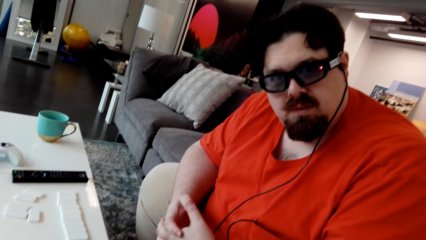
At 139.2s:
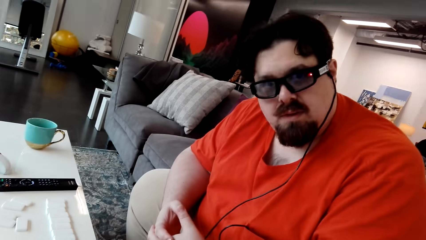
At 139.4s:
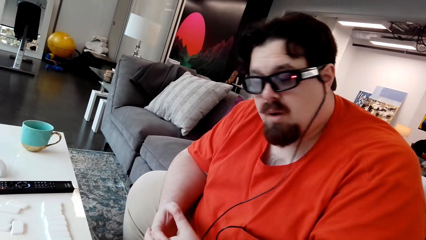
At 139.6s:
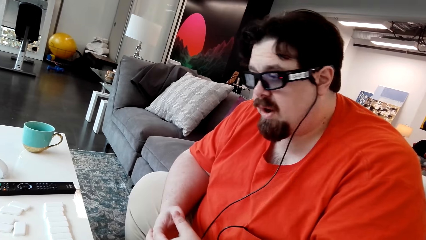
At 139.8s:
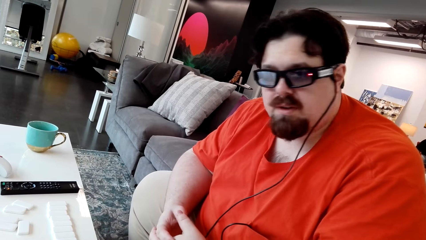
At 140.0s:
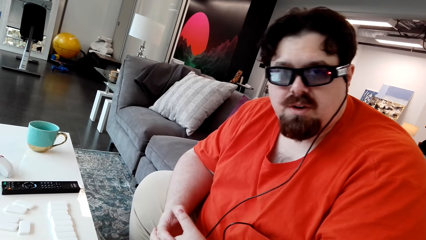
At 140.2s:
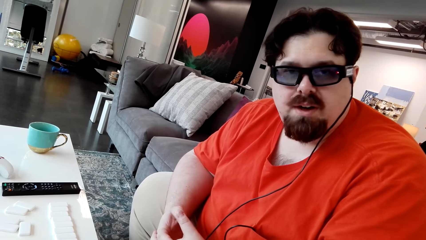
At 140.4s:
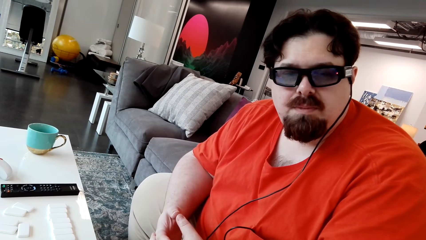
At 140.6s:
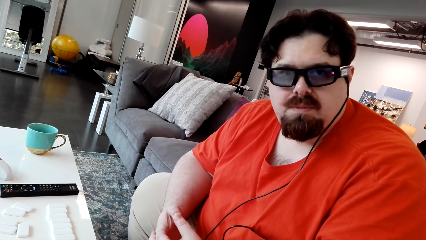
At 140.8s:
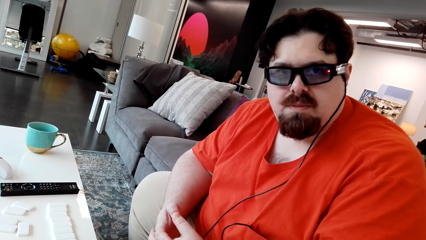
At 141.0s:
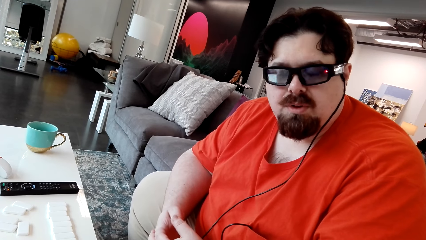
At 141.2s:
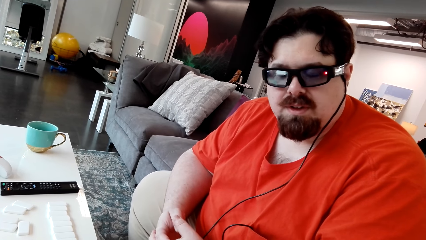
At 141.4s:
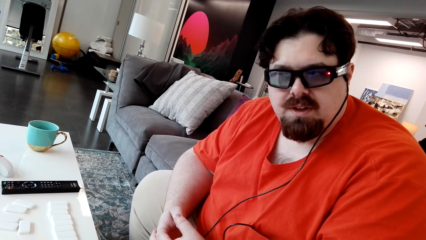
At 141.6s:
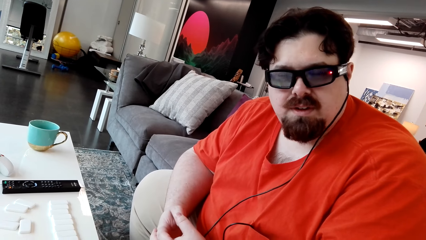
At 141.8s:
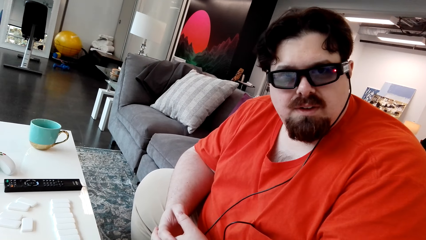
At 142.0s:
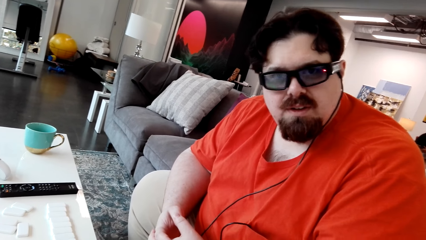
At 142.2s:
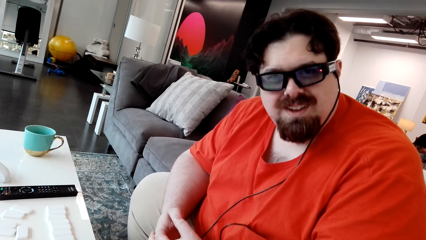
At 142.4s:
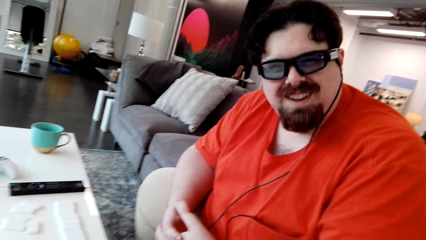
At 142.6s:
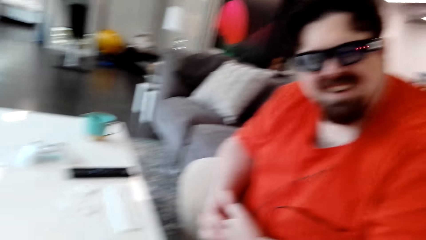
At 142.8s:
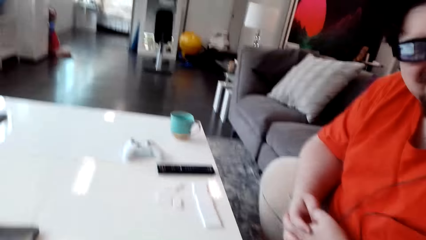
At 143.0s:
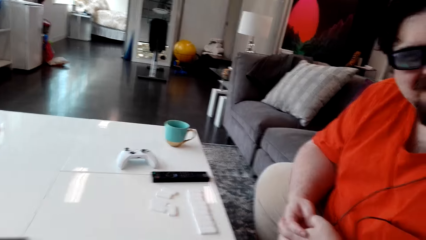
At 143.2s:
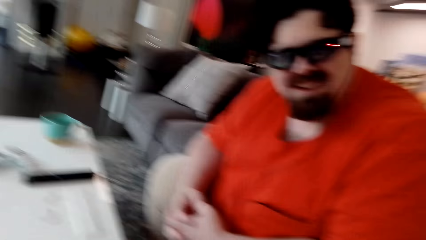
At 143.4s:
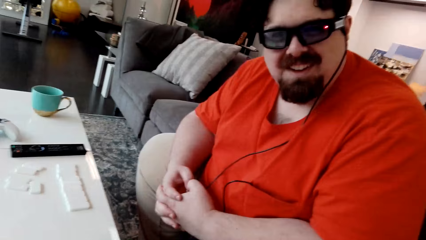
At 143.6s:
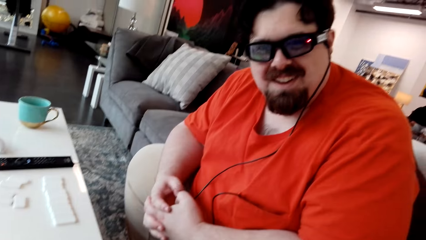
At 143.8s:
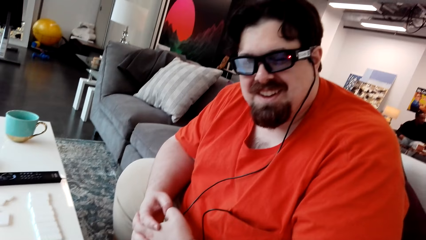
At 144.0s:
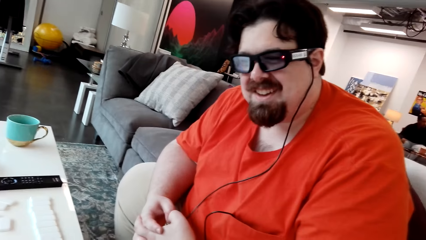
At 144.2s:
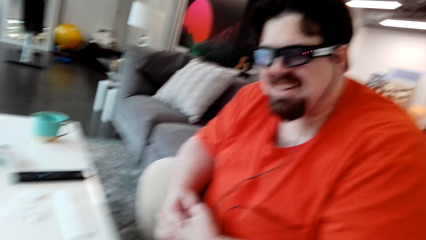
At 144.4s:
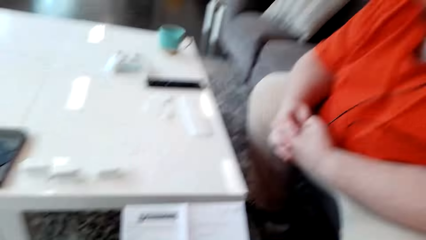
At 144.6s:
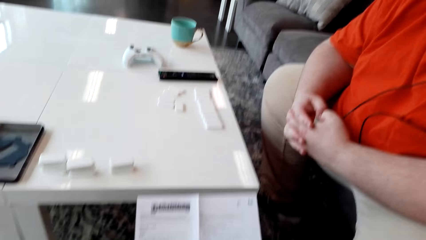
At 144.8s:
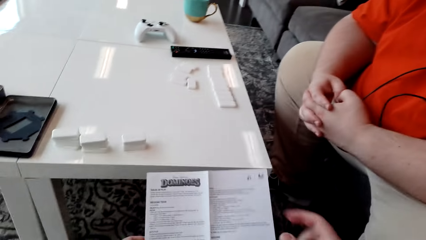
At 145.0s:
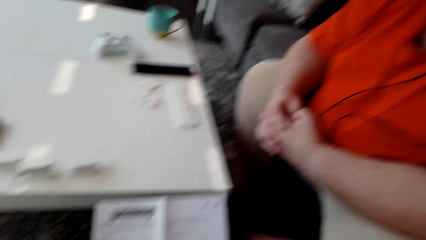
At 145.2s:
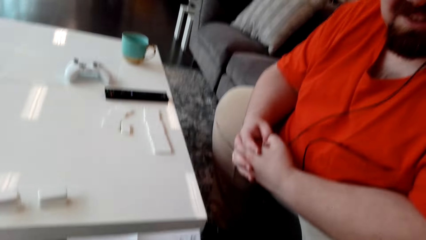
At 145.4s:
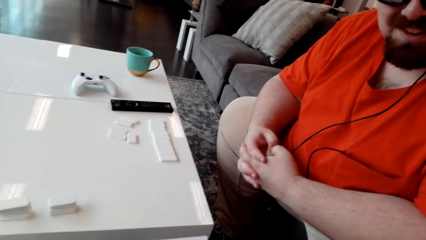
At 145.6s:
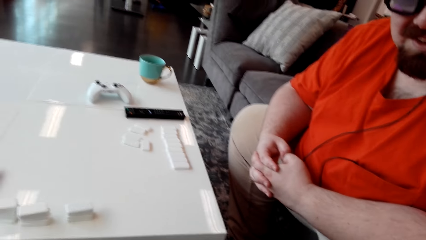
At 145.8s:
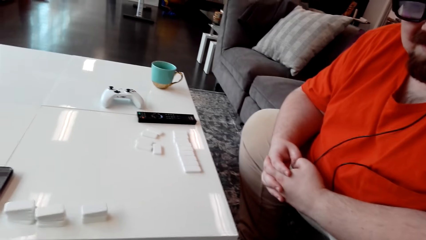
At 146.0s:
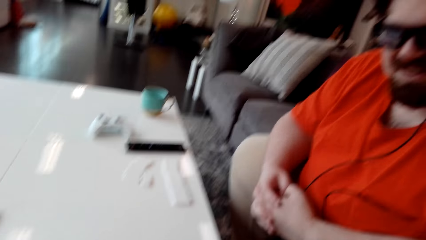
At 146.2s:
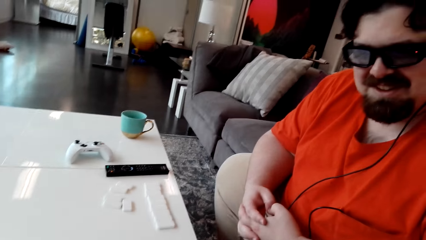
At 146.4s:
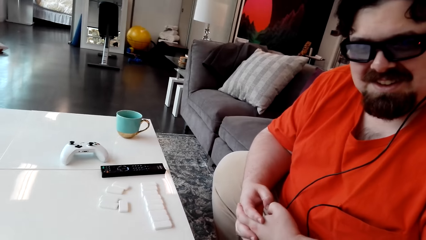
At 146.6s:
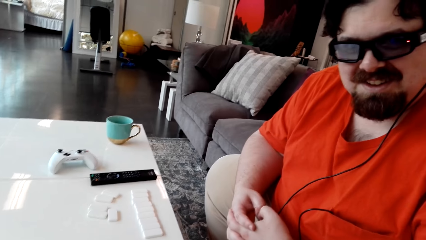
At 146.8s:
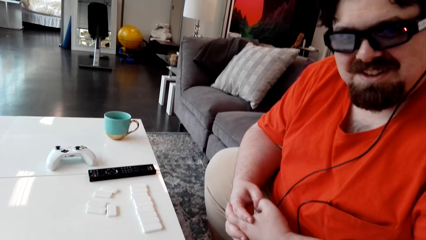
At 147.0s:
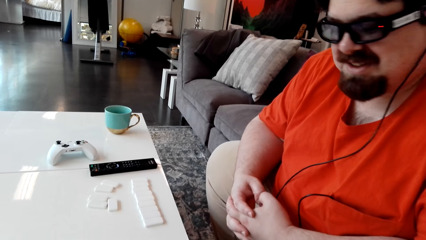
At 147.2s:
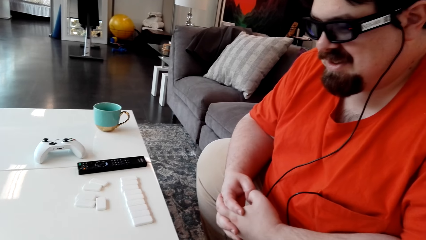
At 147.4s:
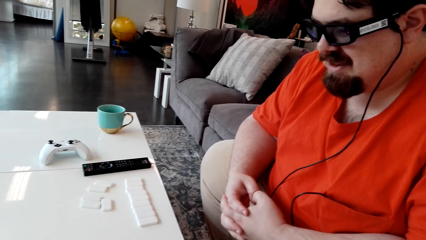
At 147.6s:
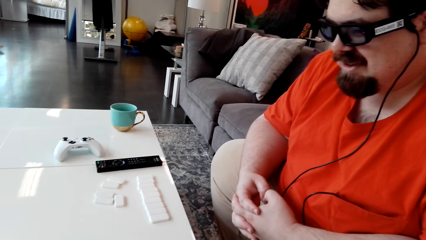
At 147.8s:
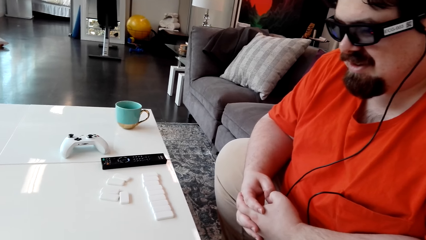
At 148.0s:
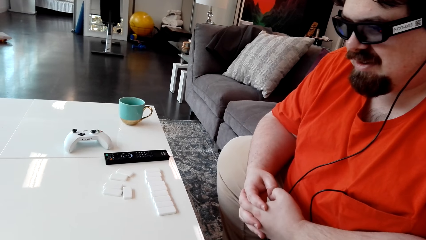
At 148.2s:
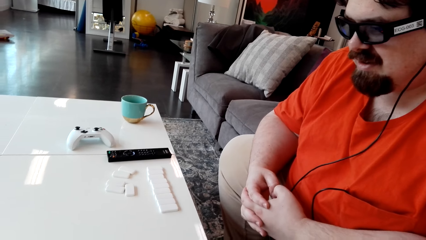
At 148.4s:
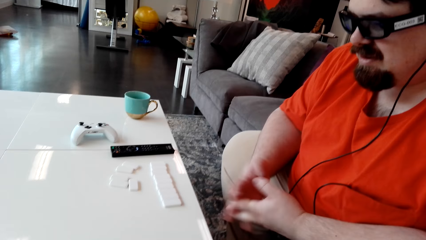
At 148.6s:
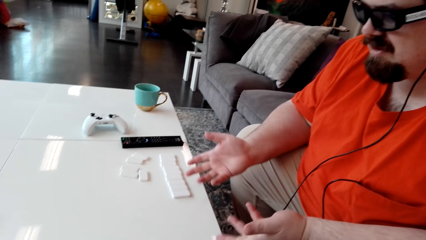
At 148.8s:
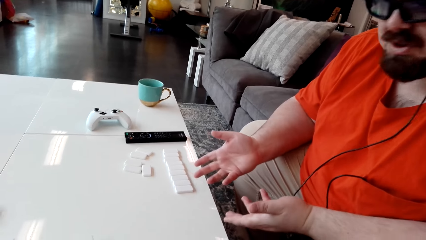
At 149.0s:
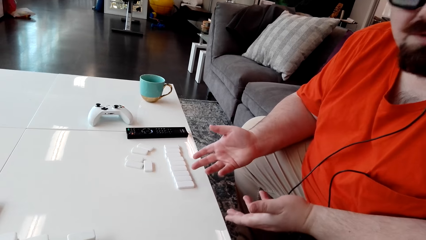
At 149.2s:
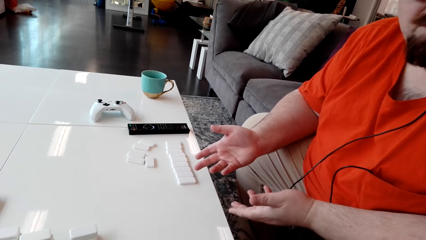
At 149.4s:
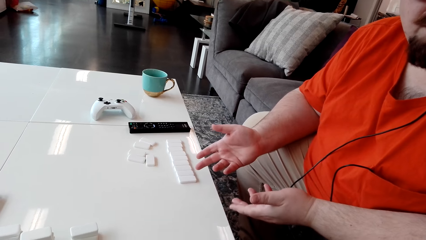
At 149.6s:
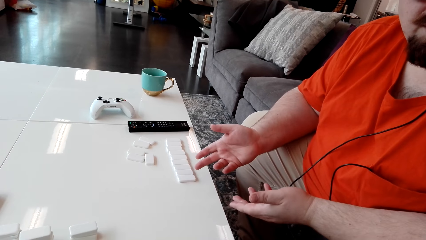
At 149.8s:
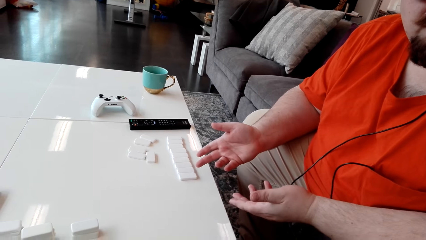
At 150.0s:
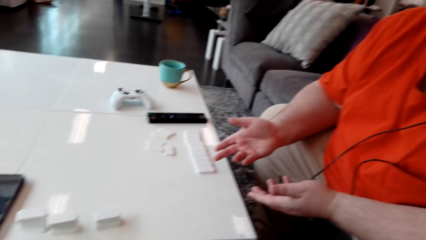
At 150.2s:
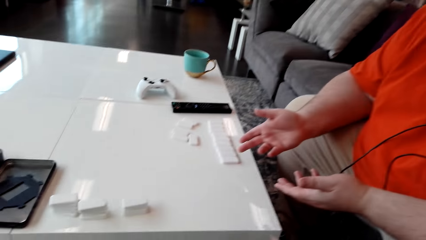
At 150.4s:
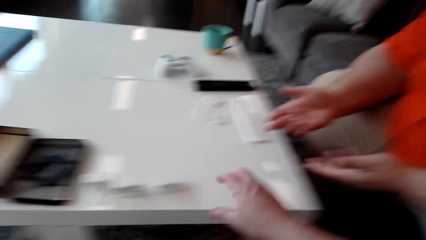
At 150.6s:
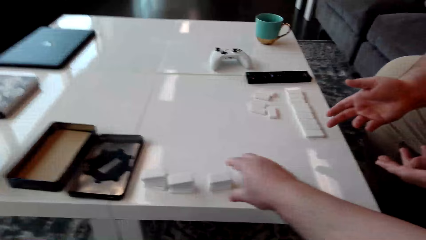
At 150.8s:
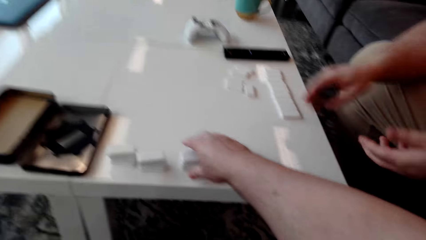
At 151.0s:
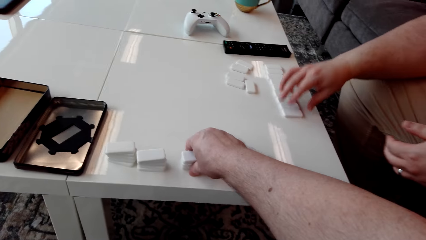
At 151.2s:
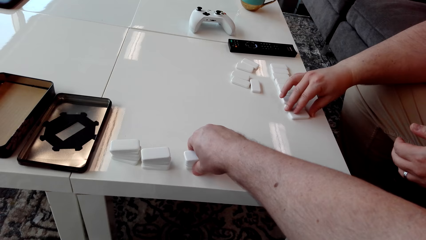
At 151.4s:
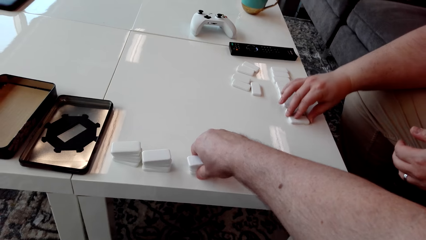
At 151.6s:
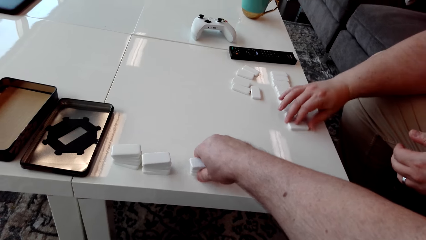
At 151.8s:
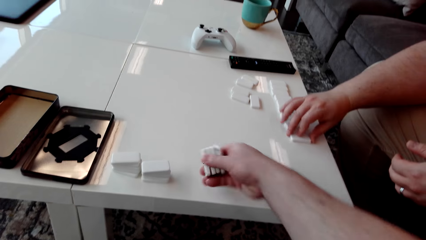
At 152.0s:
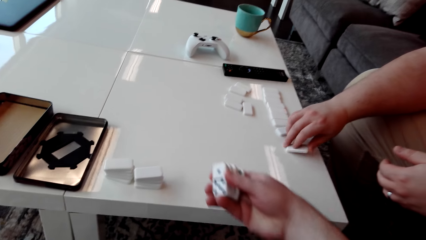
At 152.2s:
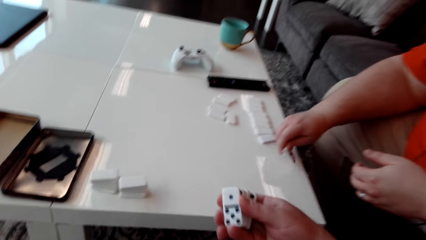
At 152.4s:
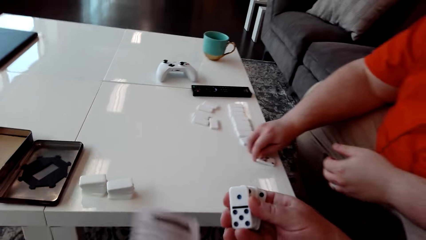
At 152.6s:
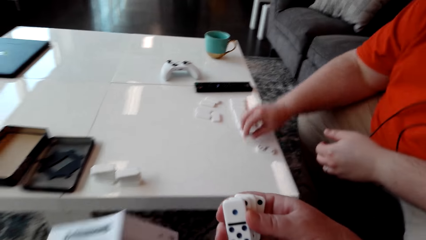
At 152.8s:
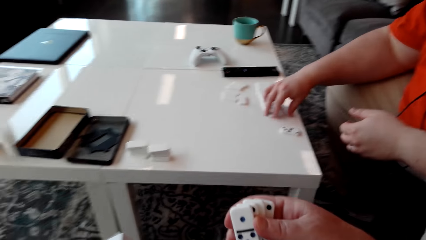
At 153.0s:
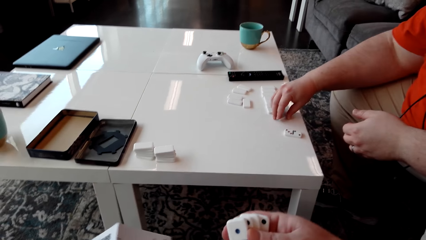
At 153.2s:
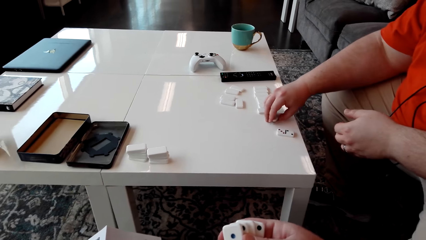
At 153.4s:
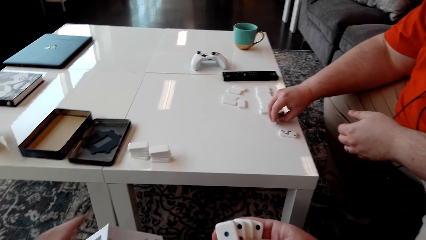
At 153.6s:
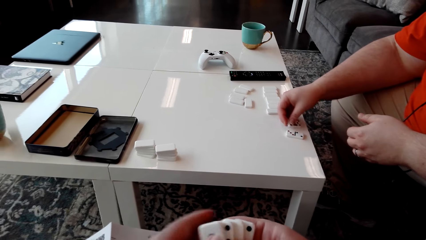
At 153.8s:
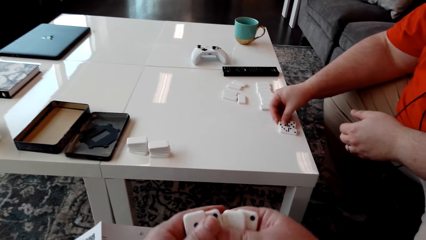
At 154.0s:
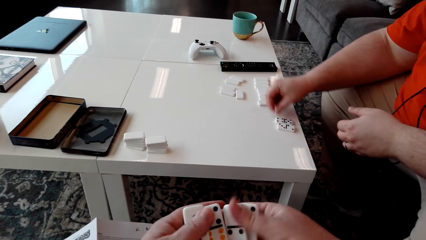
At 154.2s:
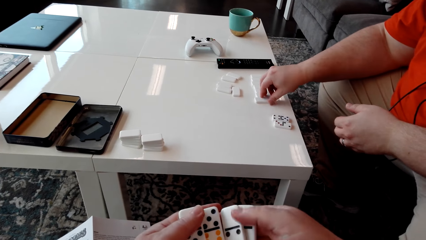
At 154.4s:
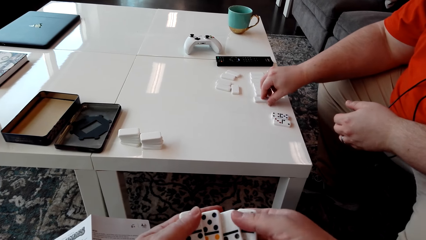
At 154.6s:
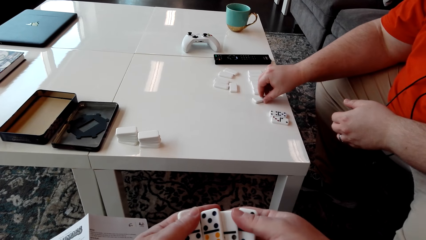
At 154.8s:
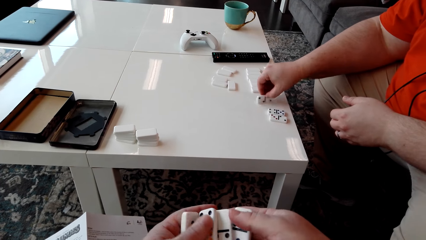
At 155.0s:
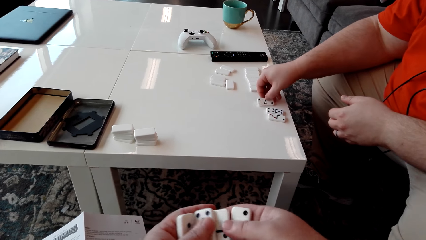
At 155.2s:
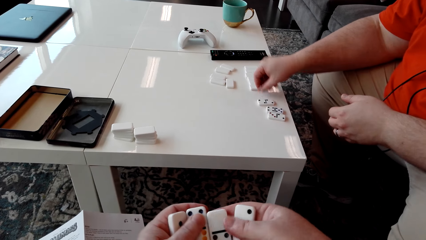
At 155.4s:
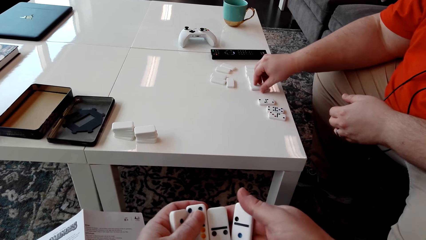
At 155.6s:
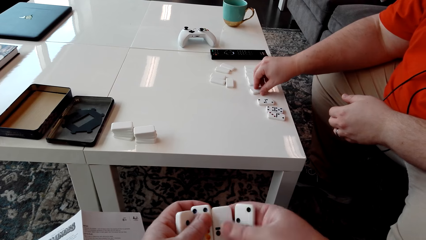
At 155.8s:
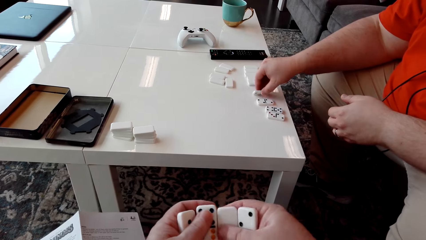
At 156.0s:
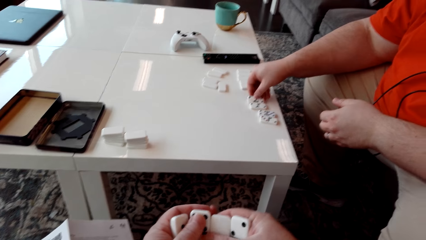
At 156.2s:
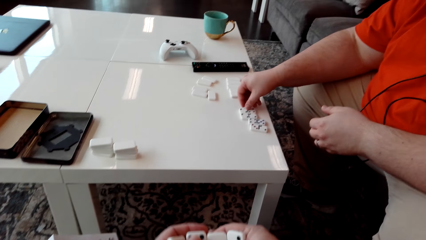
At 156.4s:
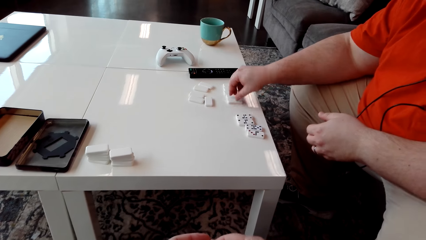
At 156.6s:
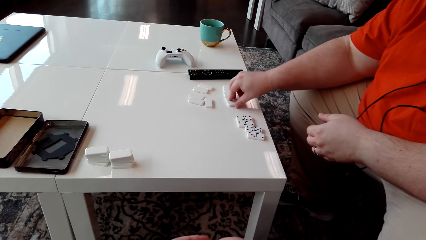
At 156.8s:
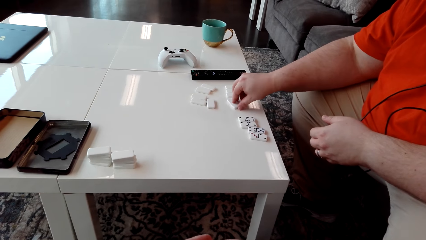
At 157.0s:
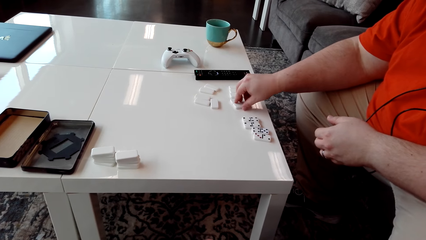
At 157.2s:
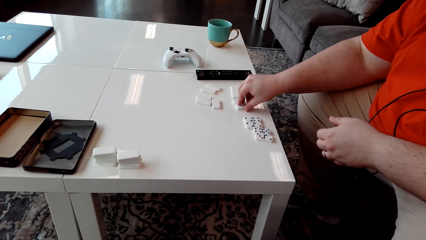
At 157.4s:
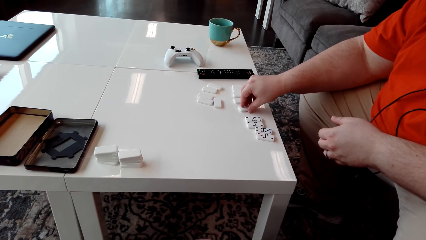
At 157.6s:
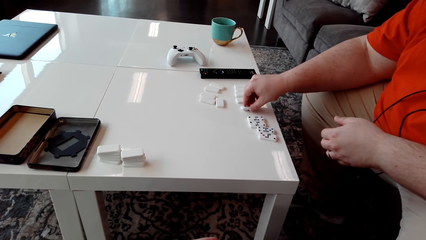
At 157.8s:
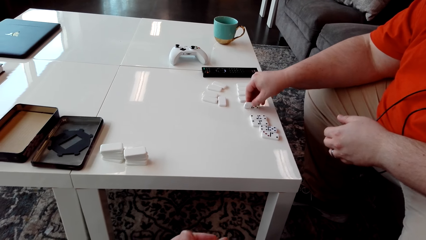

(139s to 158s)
The camera wearer looks at a man. They interact with the man. The man talks and laughs. The man speaks with gestures. The camera wearer picks up domino pieces or tiles. The man turns domino pieces on the table. The camera wearer places the booklet manual on the leg. The man turns another domino tile. The camera wearer arranges the domino pieces in the hands. They spread the domino tiles on the hands. The man turns another domino tile. He turns another domino tile again.
